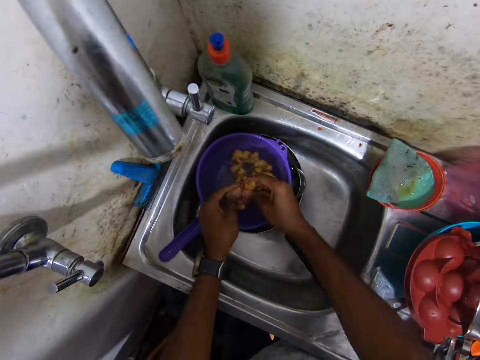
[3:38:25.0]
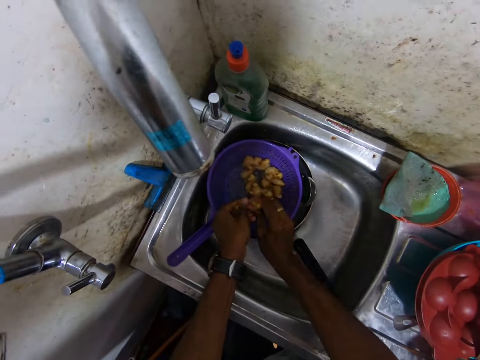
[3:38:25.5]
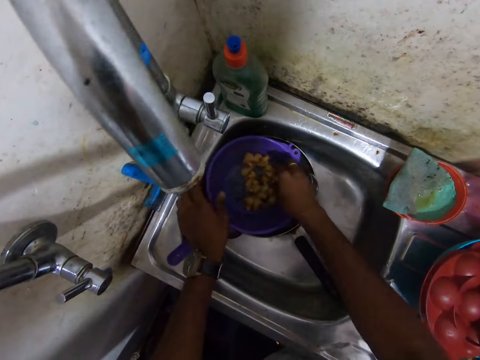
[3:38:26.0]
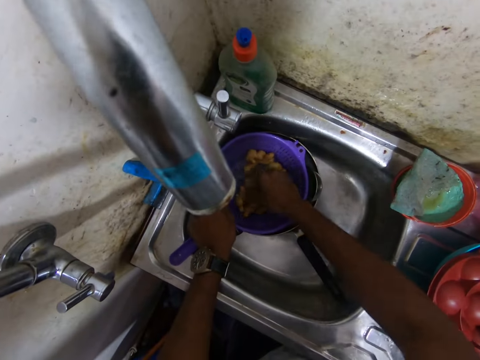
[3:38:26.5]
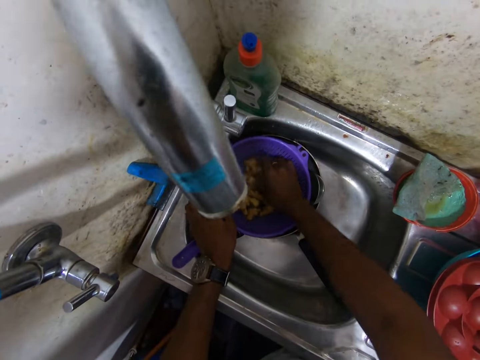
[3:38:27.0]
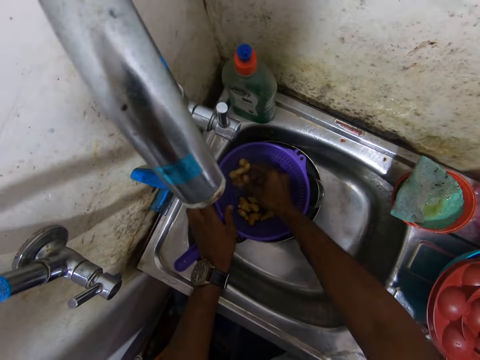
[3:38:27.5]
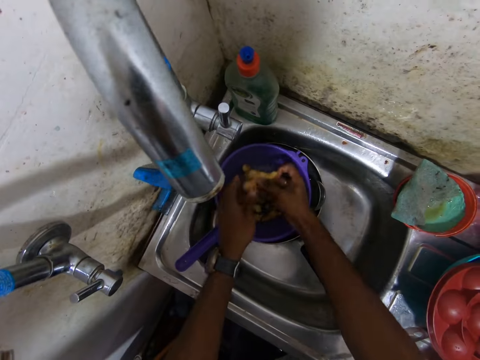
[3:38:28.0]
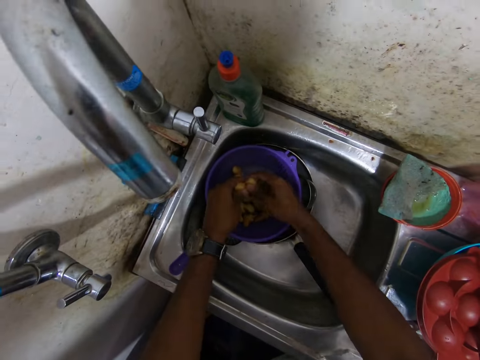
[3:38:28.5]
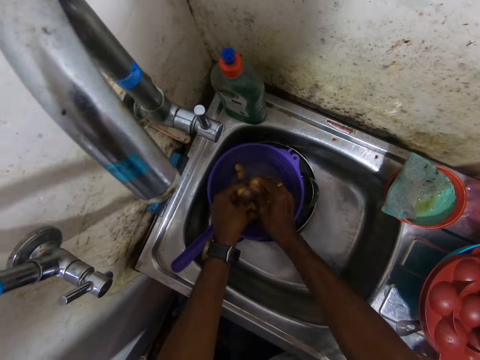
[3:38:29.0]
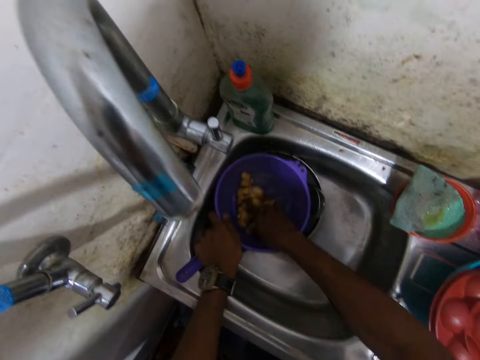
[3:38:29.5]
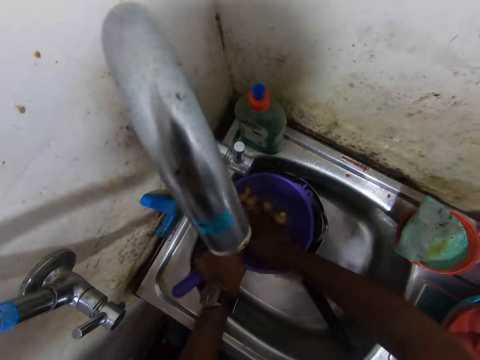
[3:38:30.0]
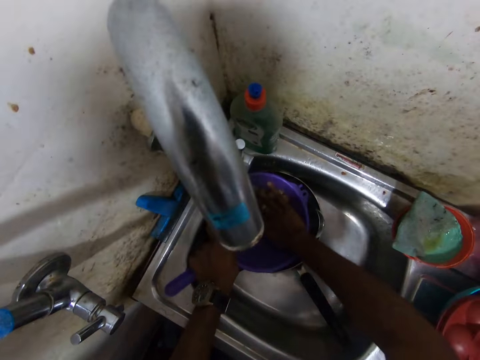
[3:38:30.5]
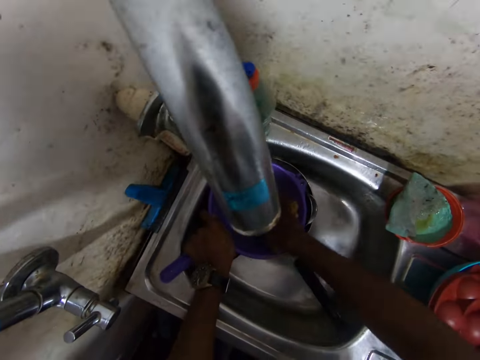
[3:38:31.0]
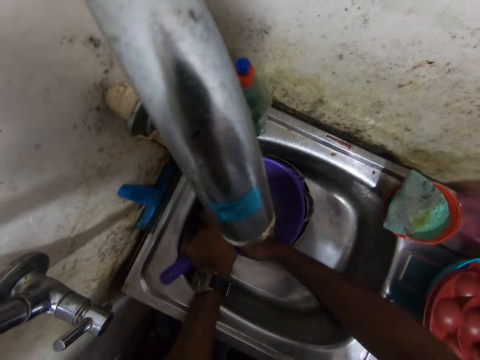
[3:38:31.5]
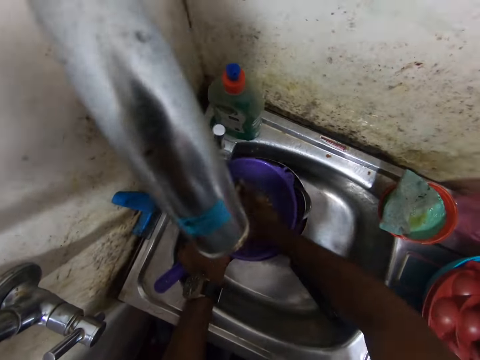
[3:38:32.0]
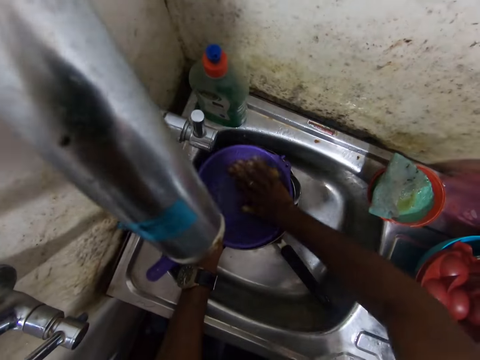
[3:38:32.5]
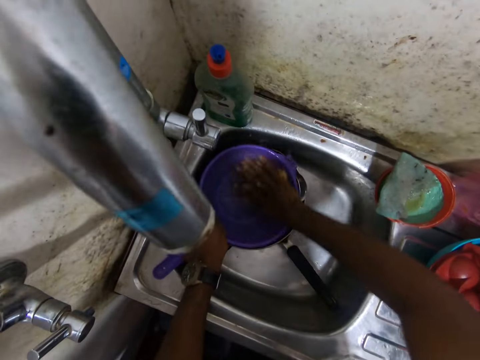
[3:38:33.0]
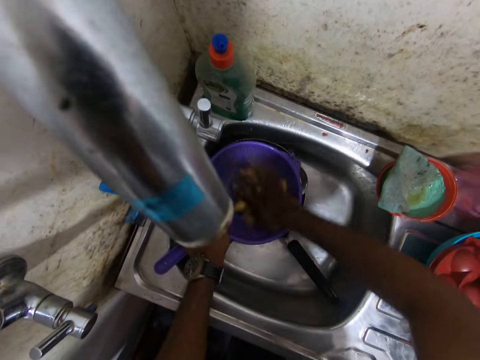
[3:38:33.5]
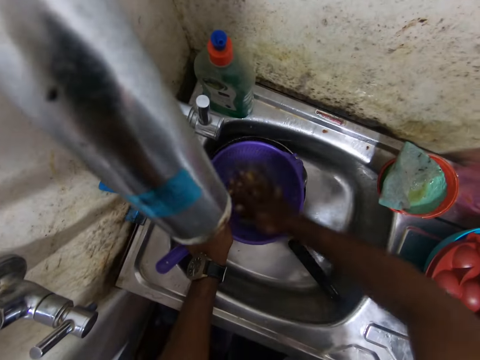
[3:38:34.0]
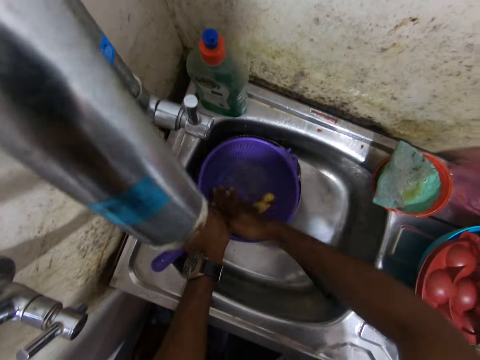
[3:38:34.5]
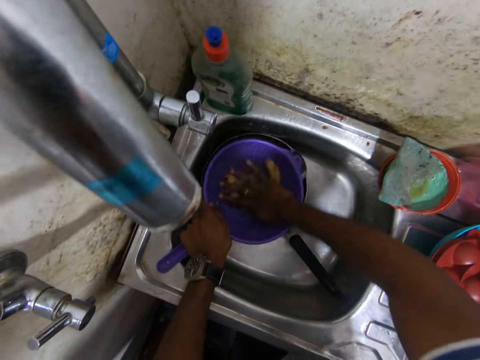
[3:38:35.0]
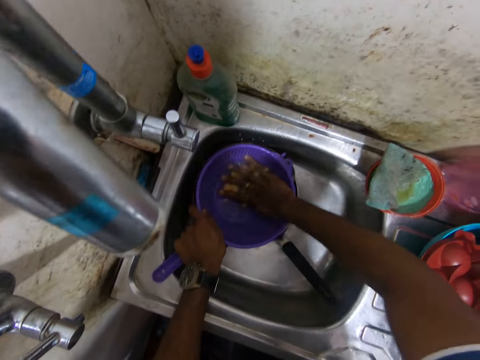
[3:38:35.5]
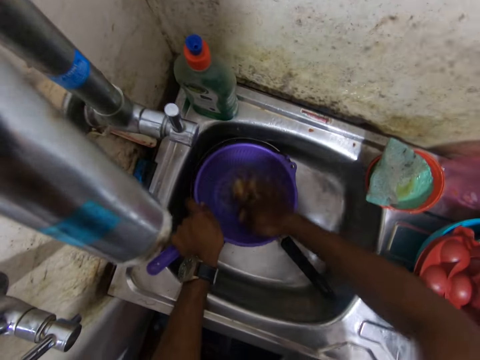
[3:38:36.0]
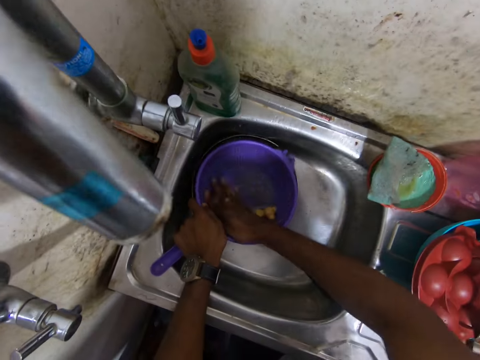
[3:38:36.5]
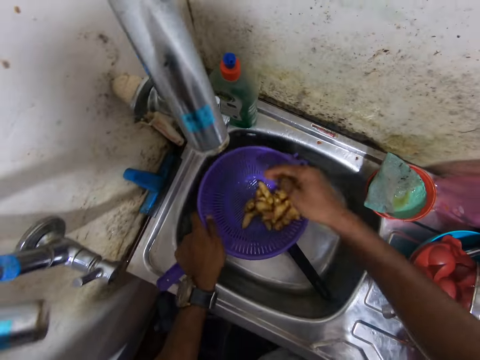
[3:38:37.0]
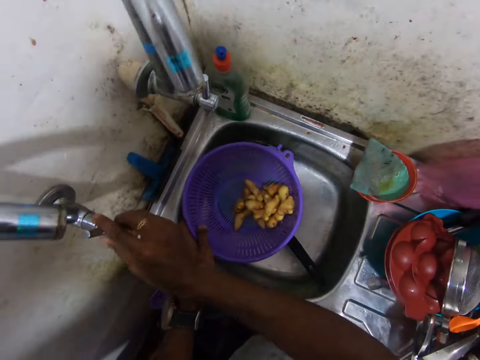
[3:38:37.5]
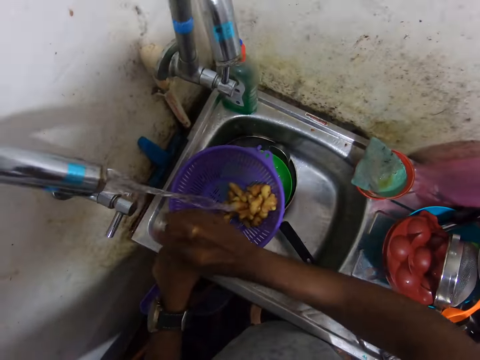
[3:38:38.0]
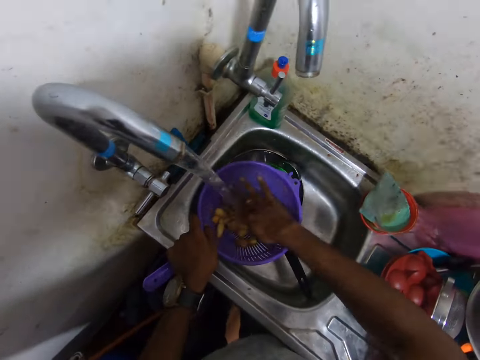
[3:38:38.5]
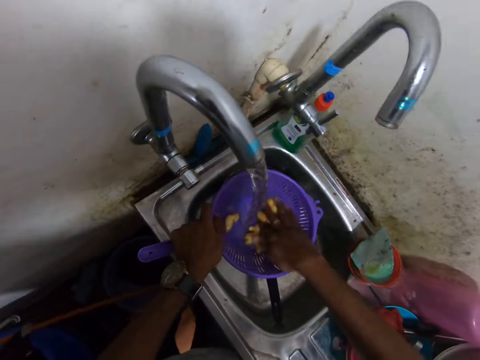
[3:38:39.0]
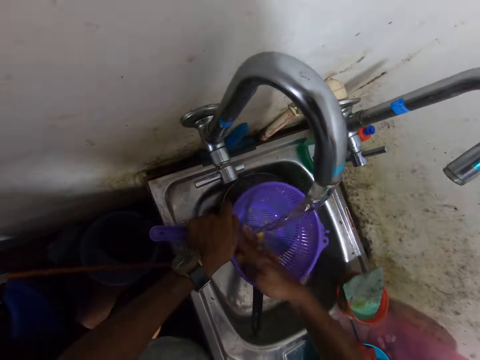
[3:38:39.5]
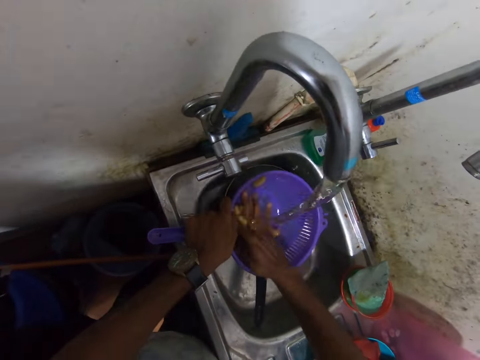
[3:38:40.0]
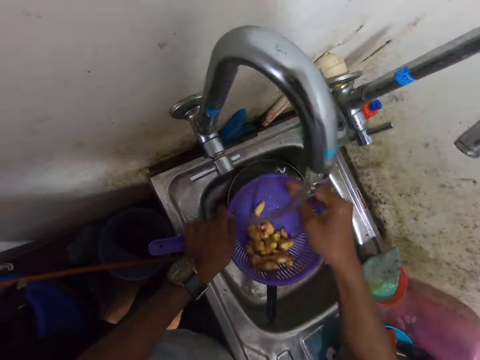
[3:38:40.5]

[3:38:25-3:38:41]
The camera wearer breaks the ginger with both hands. He drops the gingers in both hands into the sieve. He washes potatoes. He picks up a ginger from the sieve with his right hand. He breaks the ginger with both hands, drops the gingers in both hands into the sieve, holds the sieve with his left hand, and rinses the gingers in the sieve with his right hand. He lifts the sieve from the bowl in the sink with his left hand. He turns on the tap with his right hand. He rinses the gingers in the sieve with his right hand.

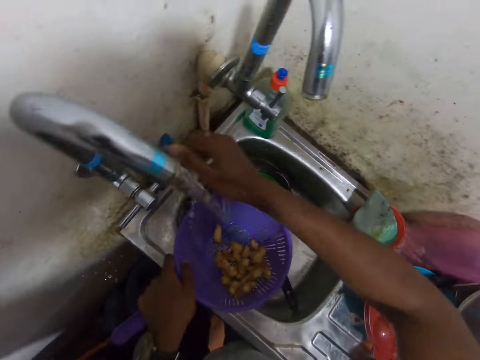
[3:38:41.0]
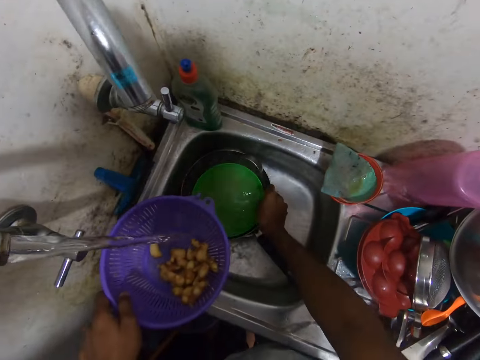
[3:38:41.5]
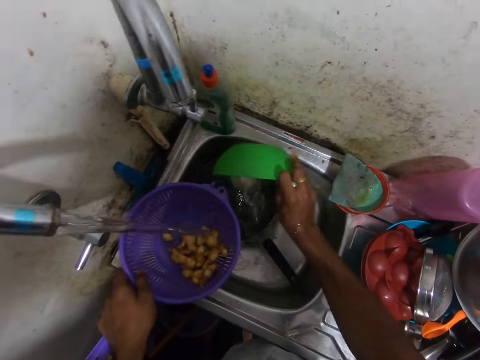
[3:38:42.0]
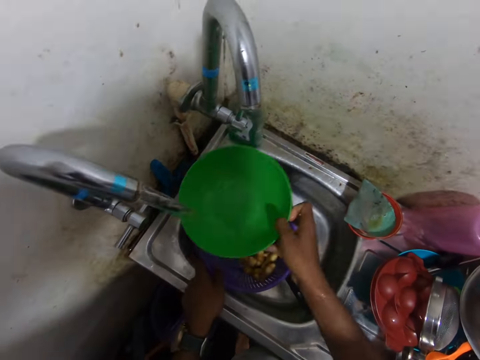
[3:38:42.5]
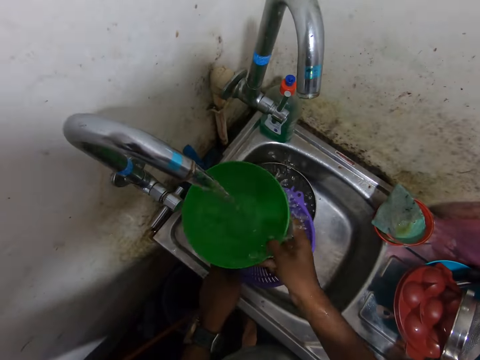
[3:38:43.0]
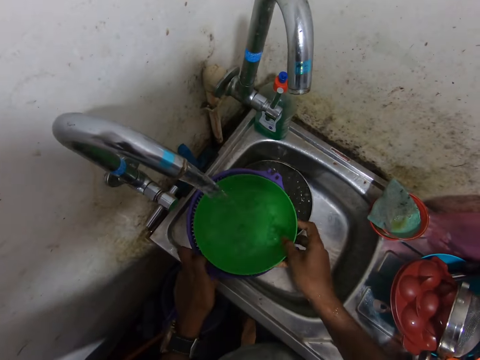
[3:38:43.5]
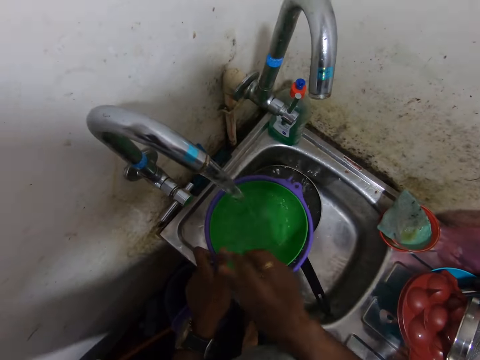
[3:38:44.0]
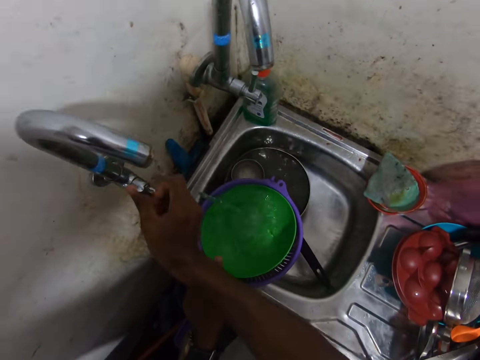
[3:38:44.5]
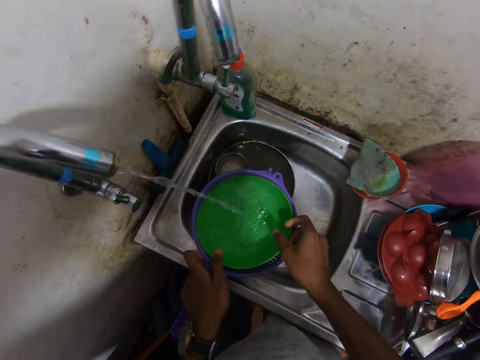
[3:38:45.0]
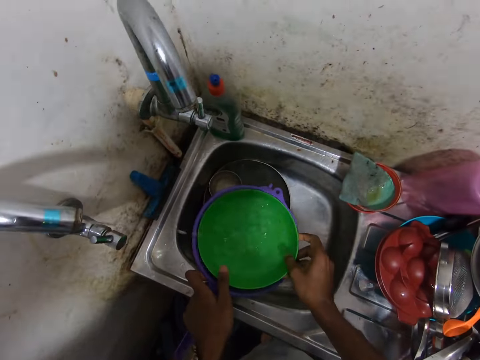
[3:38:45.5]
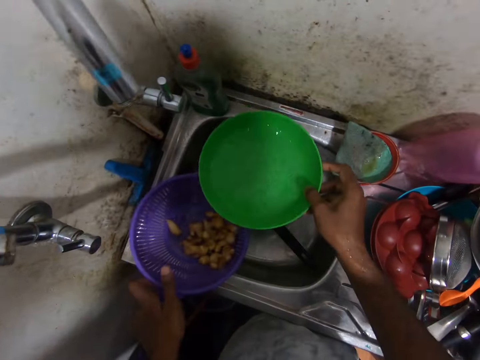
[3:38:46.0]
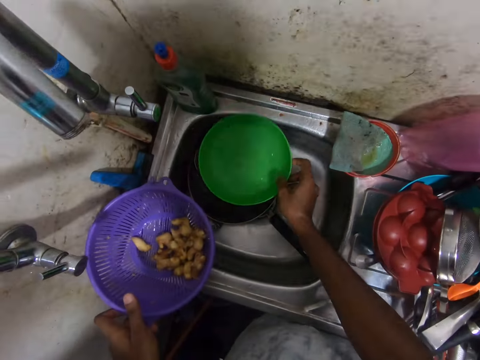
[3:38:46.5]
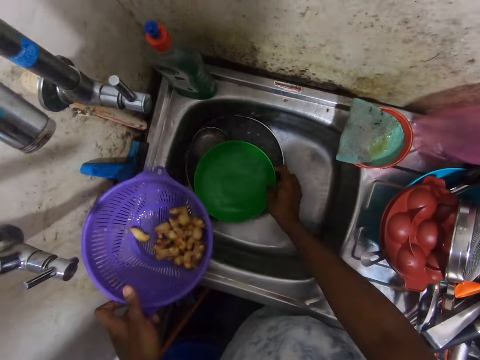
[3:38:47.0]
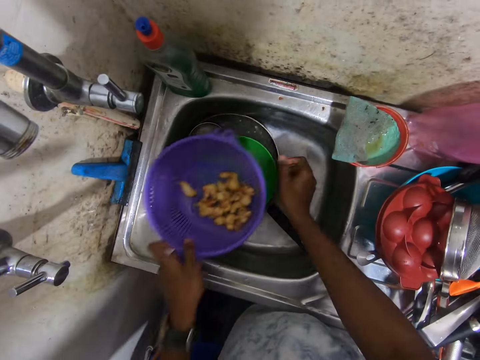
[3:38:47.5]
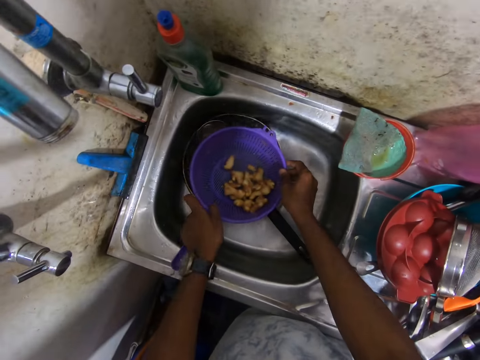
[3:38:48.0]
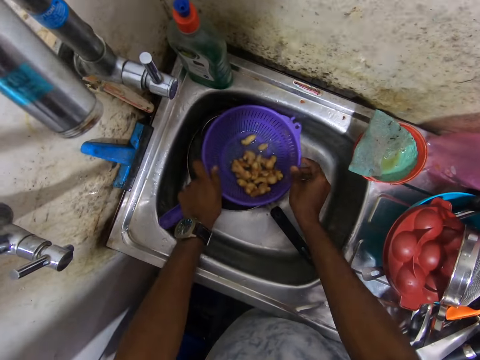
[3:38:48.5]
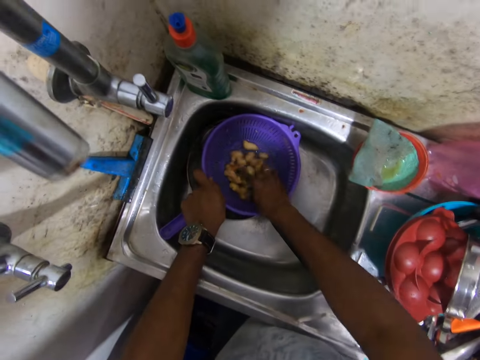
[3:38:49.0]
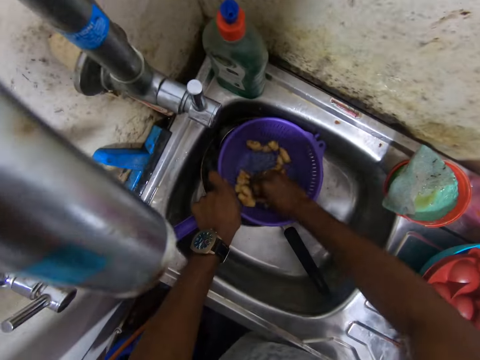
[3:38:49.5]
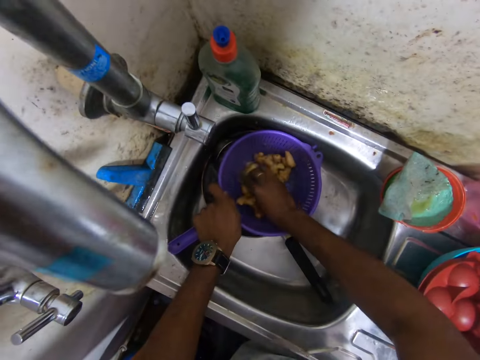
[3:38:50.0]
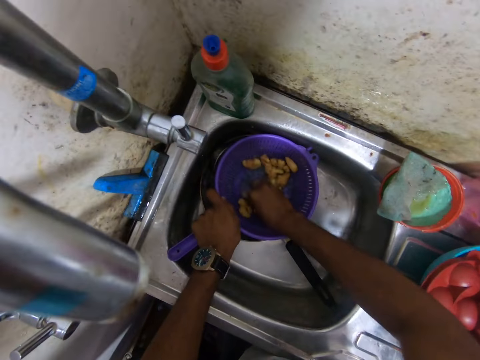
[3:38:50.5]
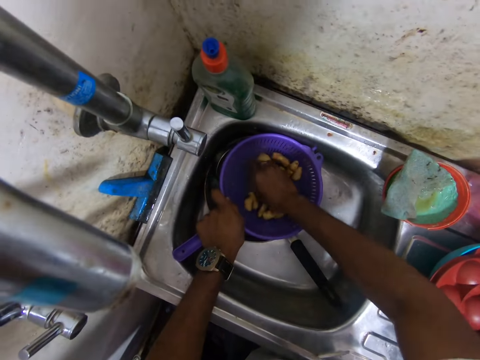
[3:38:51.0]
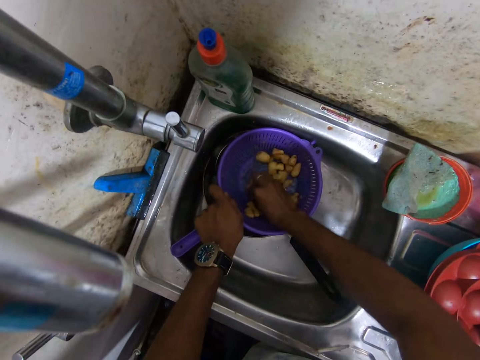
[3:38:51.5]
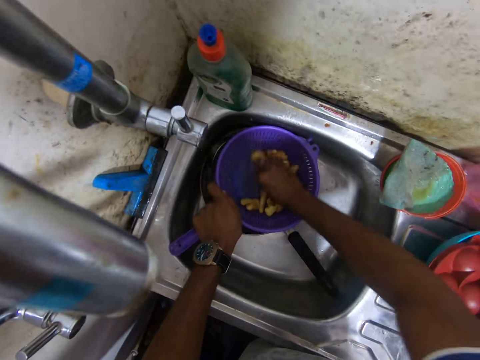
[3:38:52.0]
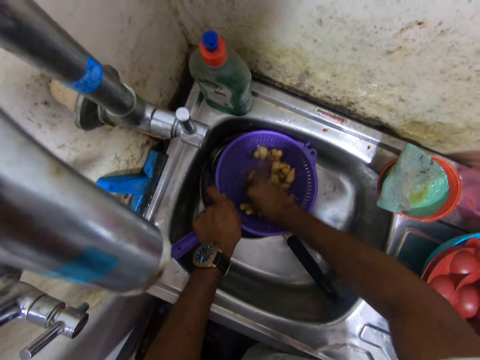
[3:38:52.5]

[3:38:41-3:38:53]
The camera wearer picks up the bowl from the sink with his right hand. He drains water. He puts the bowl under the water from the tap with his right hand. He fetches water. He puts the bowl into the sieve with his right hand. He turns off the tap with his right hand. He takes the bowl from the sieve with his right hand. He puts the bowl into the frying pan in the sink with his right hand. He puts the sieve into the bowl with both hands. He washes potatoes. He scrapes the gingers against the sieve with his right hand.
